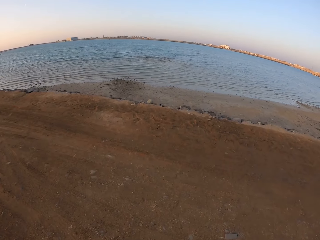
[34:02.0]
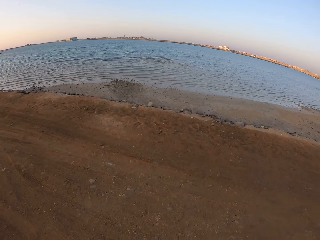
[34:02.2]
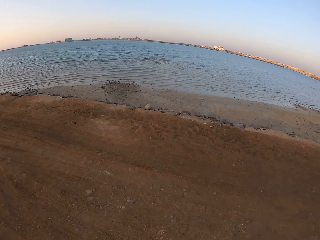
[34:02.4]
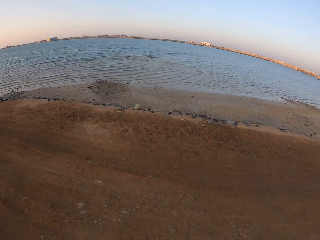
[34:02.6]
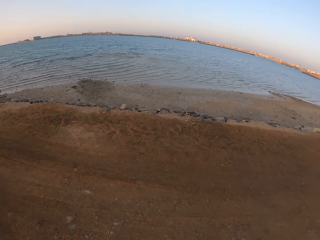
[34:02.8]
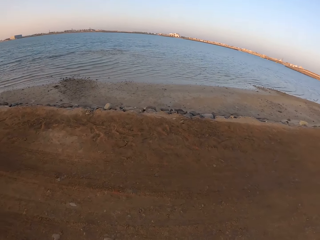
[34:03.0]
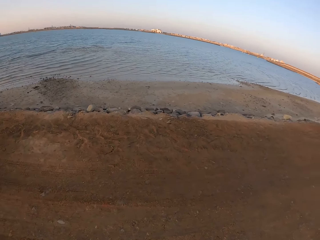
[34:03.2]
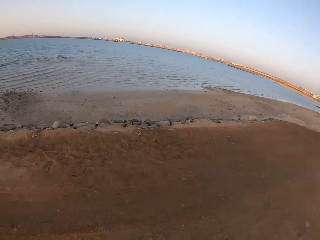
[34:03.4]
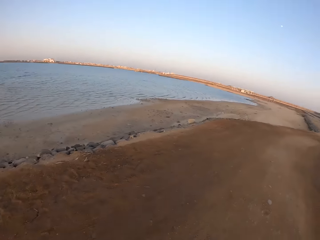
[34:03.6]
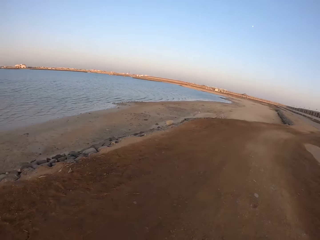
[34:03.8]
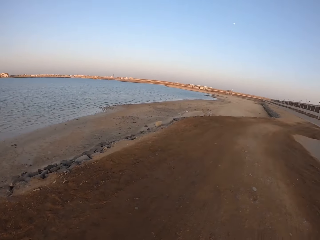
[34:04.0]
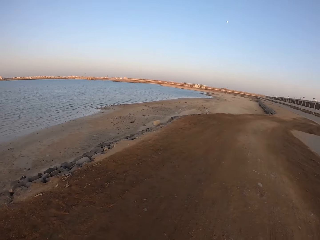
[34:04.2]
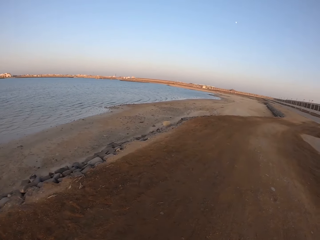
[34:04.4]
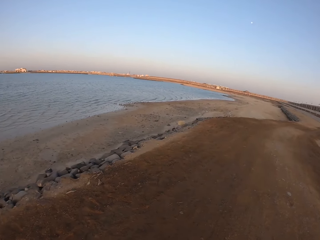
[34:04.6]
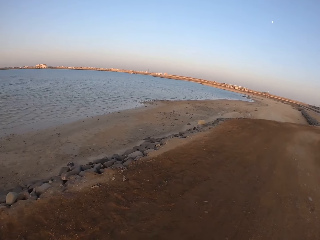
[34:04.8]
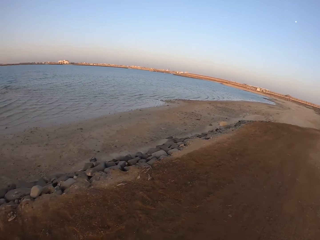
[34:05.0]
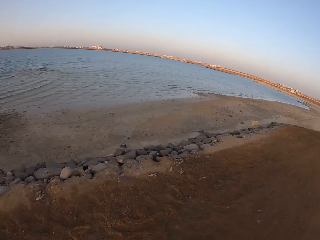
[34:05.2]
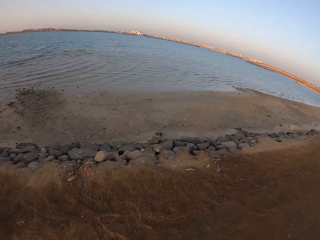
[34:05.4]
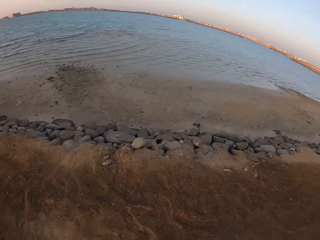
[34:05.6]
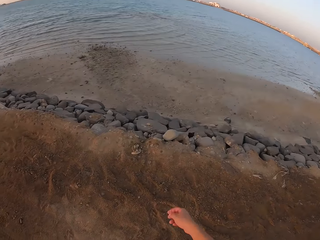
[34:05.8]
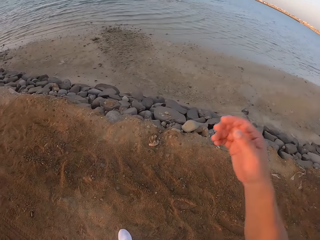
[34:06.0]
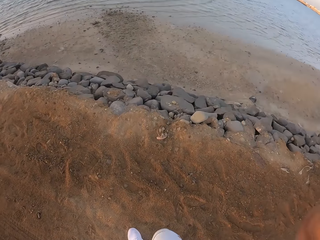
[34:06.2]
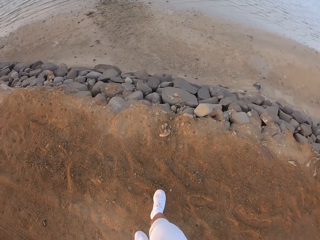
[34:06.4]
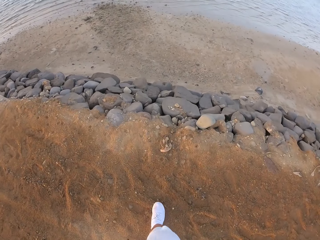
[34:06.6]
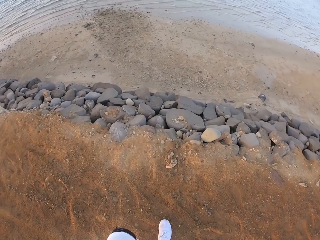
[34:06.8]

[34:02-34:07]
The camera wearer moves the hand.

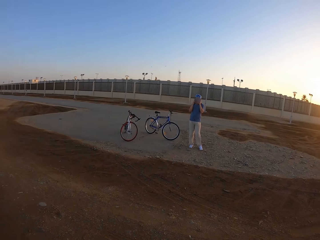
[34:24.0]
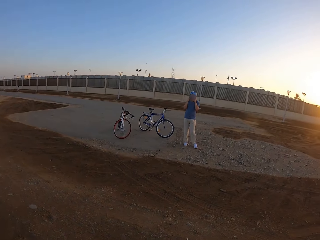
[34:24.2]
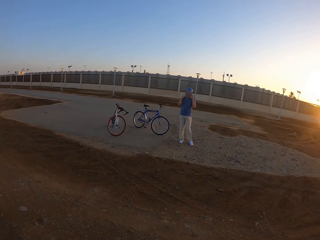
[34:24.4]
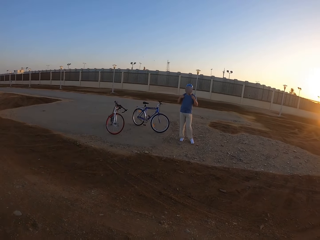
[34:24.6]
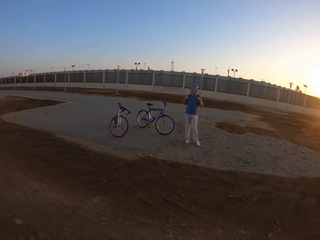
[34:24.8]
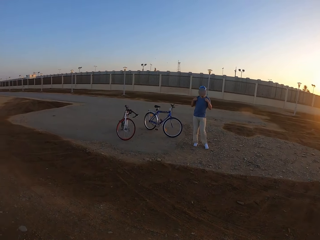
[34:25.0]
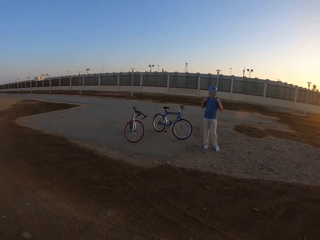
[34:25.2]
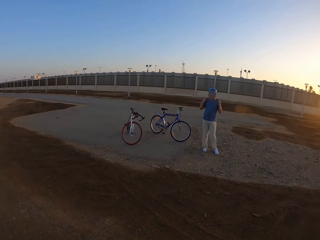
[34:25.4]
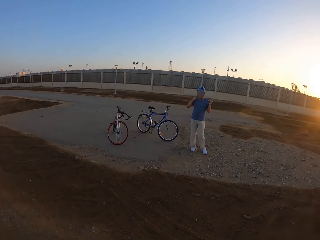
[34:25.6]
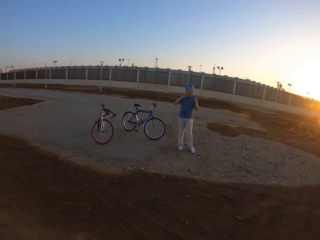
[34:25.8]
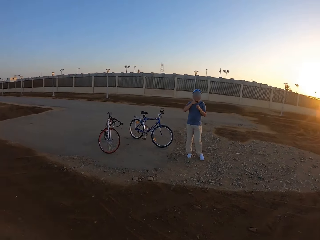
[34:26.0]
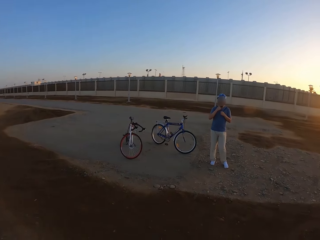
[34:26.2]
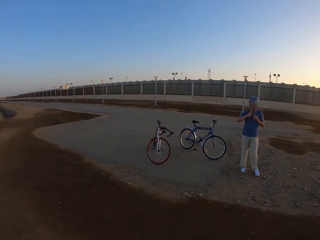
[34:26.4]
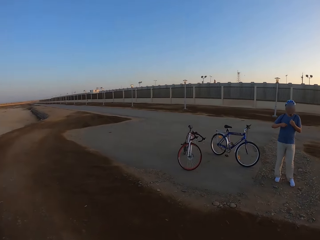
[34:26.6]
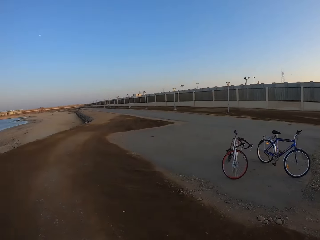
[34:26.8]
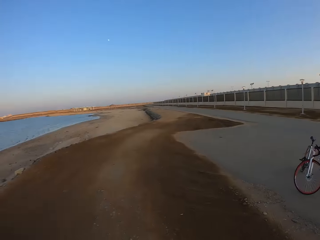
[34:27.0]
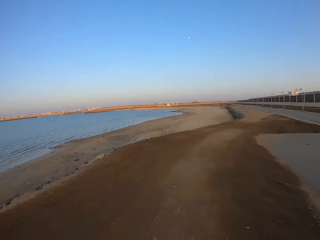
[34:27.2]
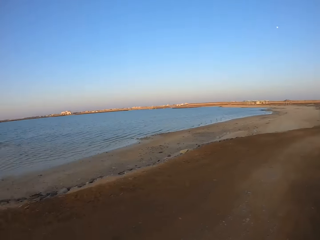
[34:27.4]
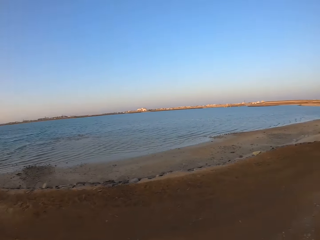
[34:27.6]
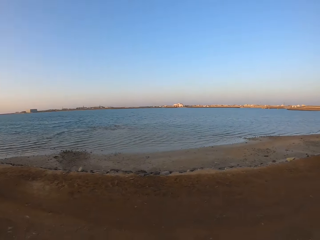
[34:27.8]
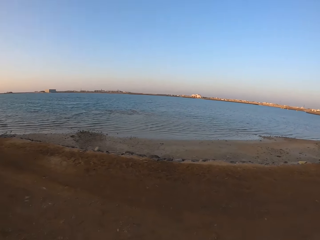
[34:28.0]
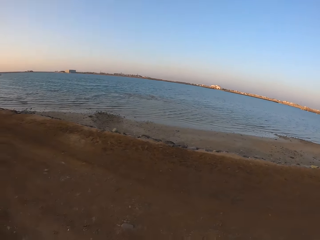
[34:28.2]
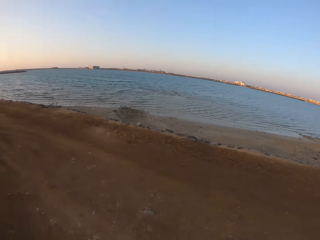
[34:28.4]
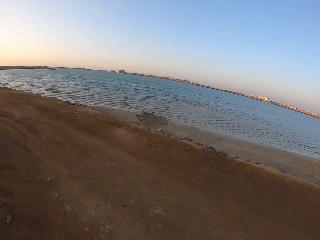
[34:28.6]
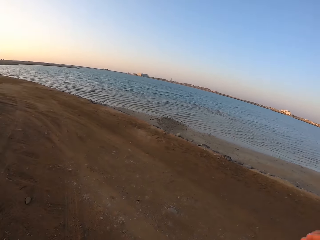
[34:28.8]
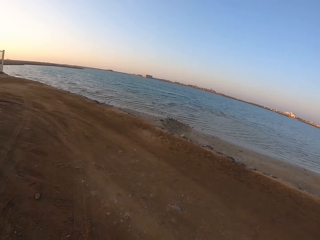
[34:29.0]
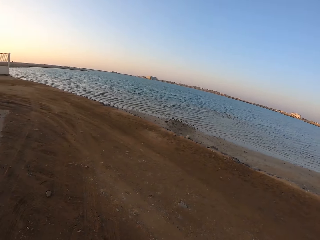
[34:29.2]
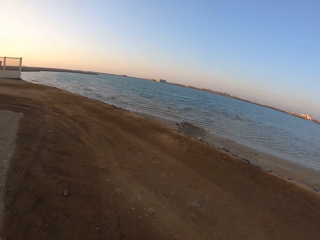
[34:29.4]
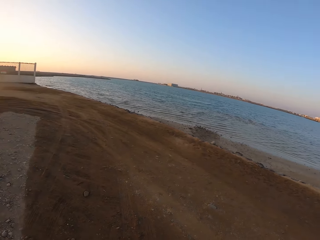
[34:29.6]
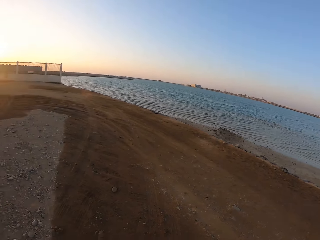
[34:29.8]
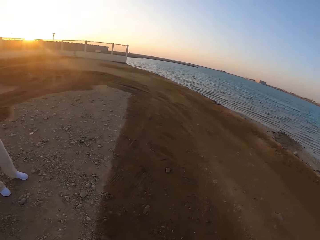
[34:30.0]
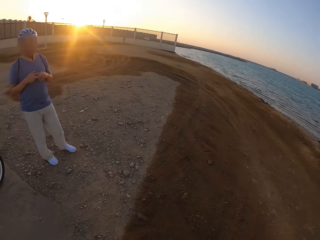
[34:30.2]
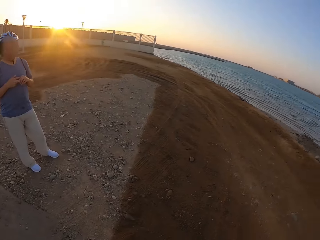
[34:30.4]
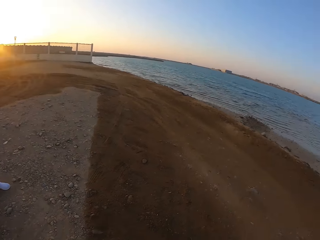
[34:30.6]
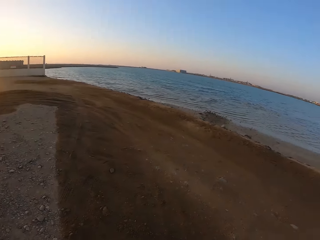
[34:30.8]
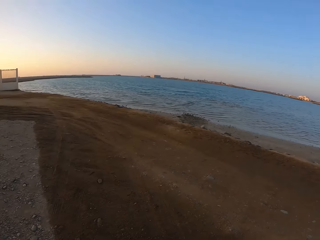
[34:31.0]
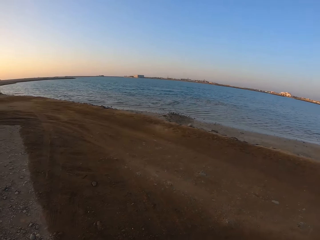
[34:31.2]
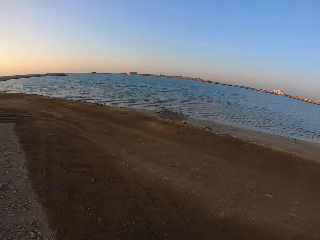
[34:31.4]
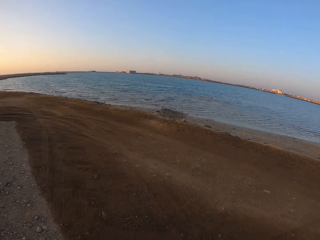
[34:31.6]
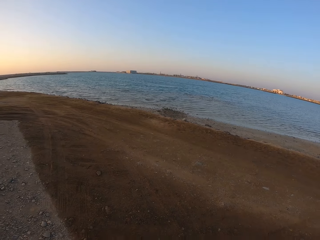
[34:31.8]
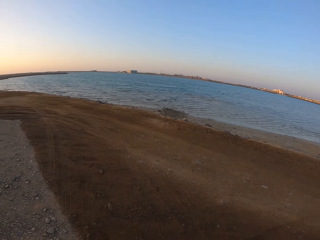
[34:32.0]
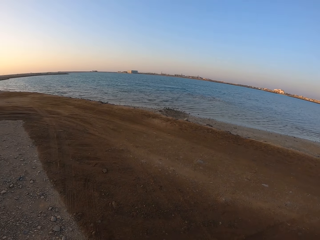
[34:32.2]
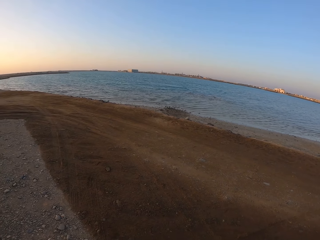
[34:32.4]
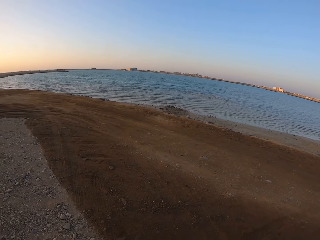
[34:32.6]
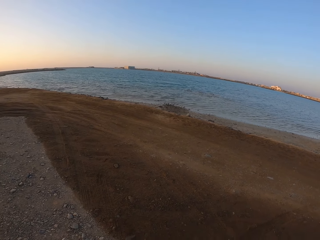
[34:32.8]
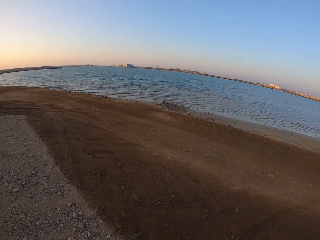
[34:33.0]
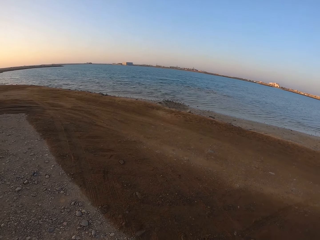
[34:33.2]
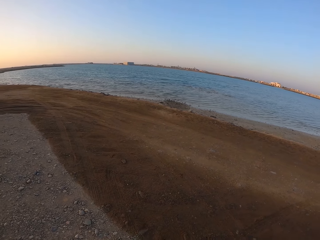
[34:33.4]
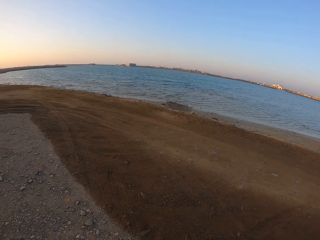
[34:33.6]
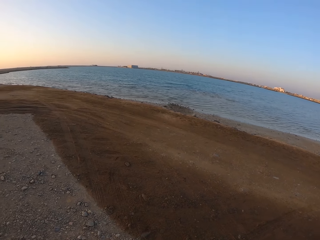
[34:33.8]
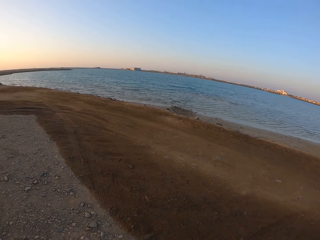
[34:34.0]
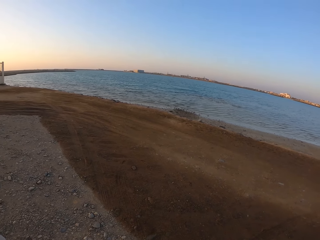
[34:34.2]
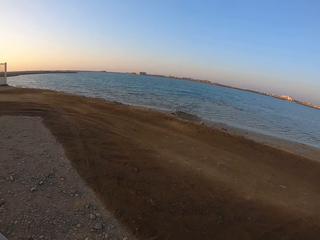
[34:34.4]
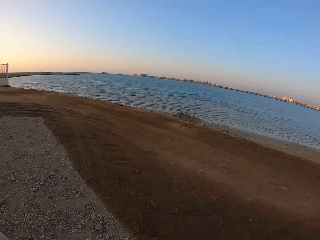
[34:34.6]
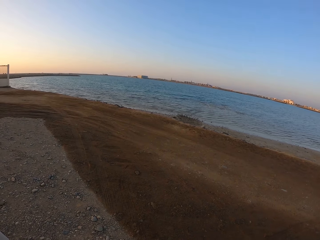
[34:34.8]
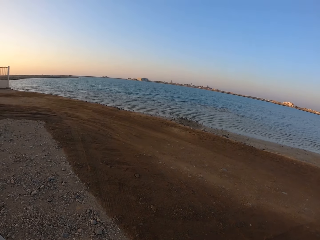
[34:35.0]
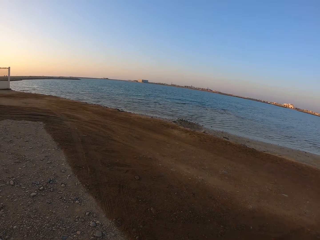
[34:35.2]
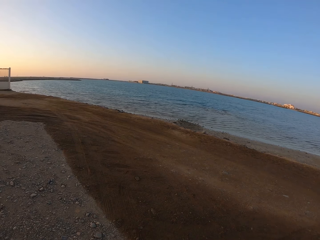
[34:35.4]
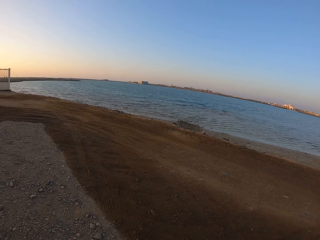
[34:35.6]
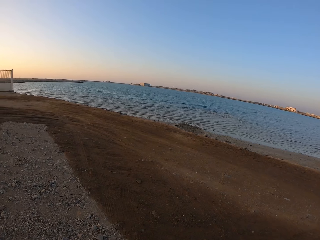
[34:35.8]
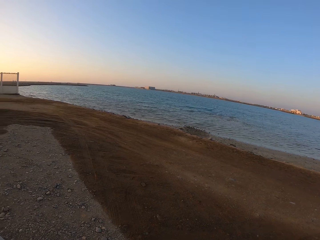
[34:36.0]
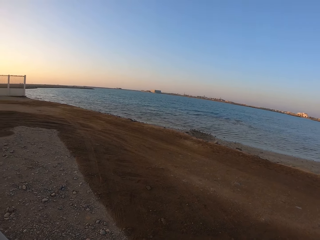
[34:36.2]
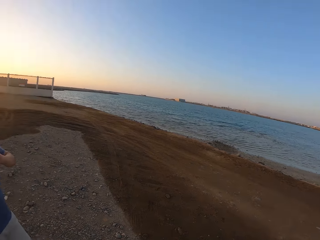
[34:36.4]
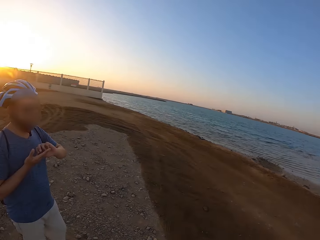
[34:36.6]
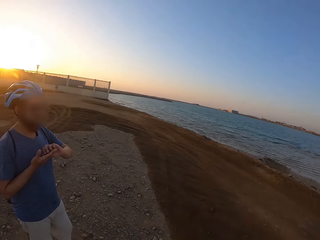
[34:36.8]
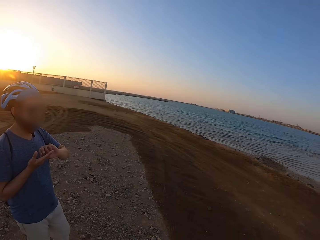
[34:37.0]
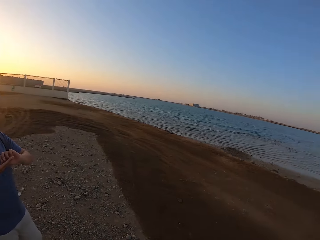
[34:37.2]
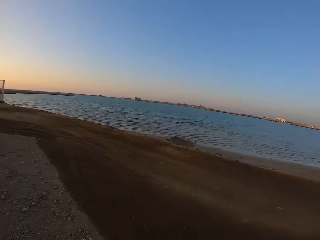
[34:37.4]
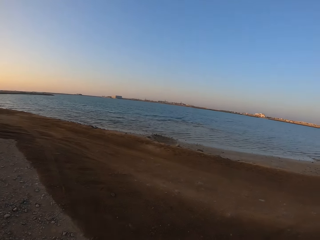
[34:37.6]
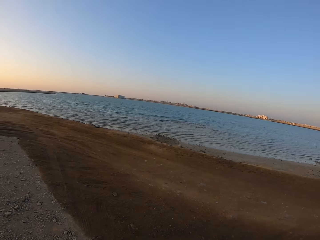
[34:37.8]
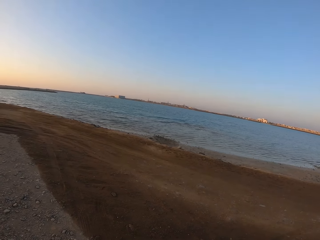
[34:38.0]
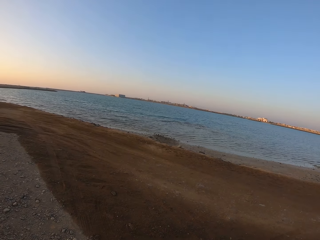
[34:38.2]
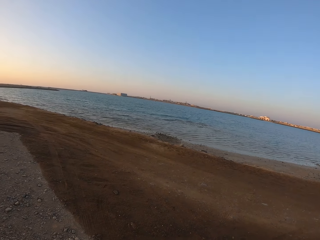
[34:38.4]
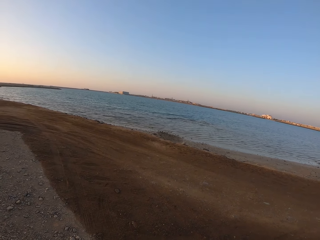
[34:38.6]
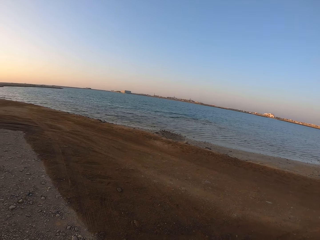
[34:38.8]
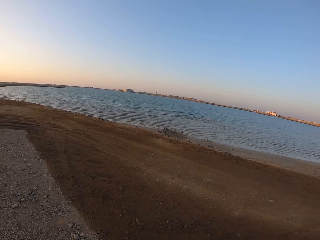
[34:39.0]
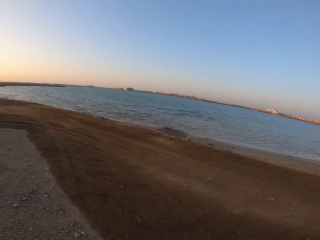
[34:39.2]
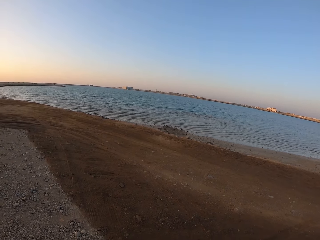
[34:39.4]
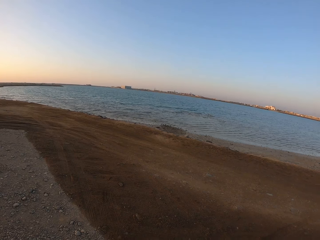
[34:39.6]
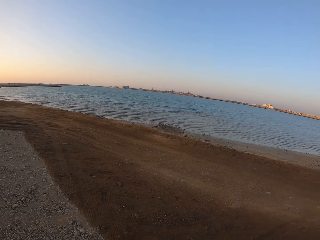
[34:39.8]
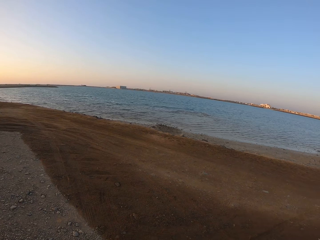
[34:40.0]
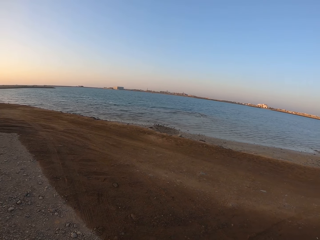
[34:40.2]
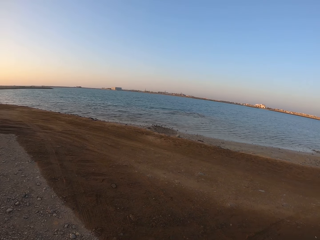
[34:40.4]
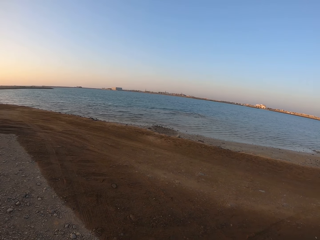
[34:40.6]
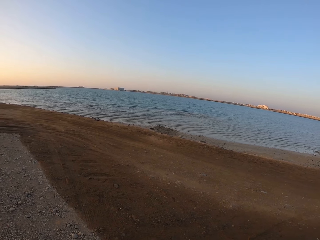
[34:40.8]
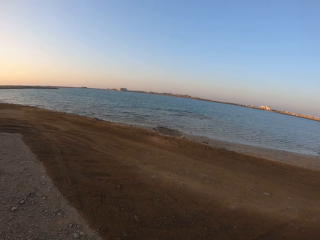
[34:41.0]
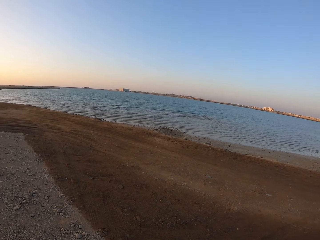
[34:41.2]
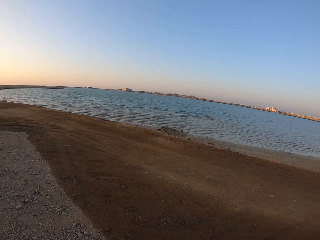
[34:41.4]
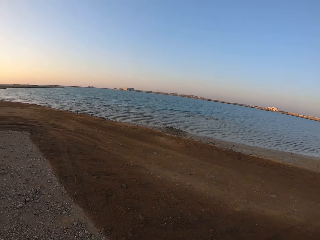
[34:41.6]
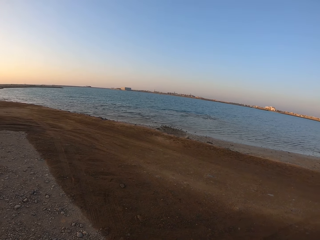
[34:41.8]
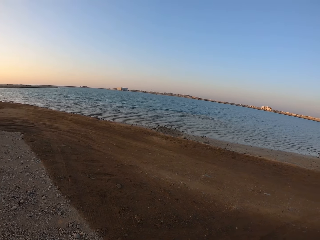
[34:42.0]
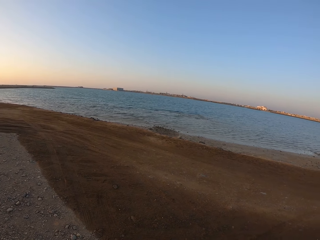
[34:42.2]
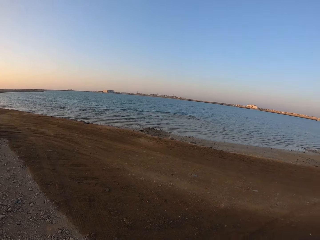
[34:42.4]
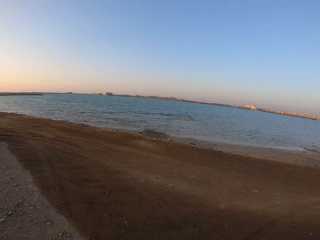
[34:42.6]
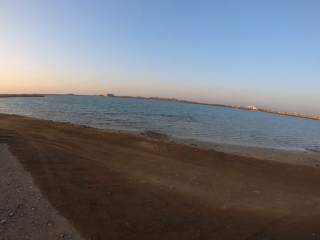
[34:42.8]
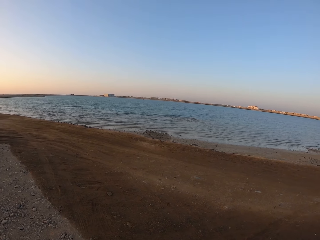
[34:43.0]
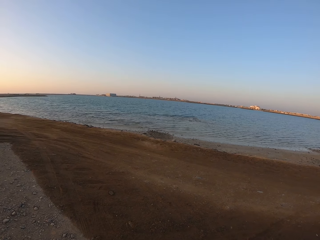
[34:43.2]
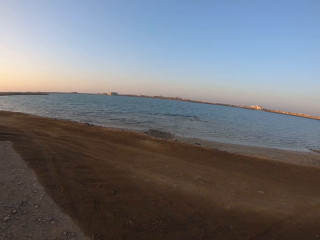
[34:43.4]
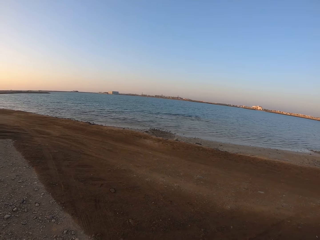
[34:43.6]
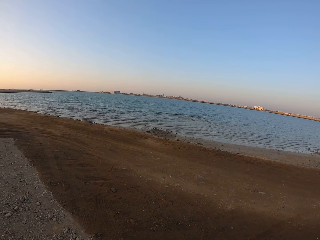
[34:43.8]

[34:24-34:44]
A man uses the phone. The camera wearer walks at the road. They look around. The man looks around. The camera wearer looks around. The man looks around. The man stands at the road.
